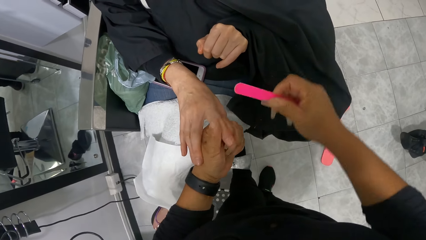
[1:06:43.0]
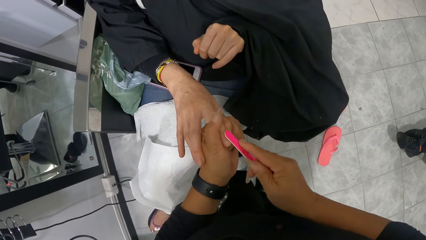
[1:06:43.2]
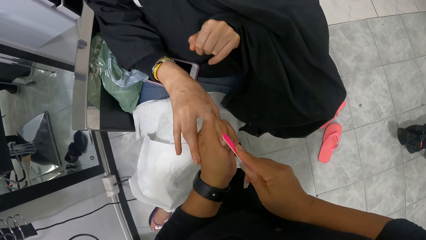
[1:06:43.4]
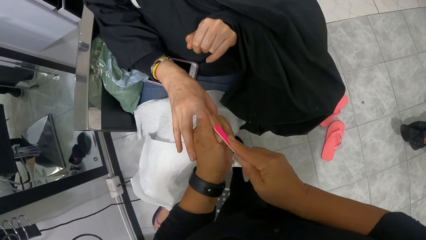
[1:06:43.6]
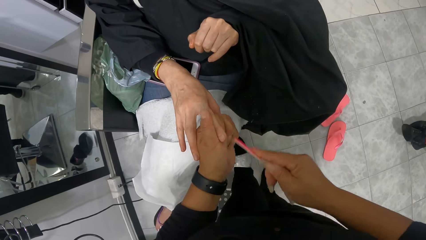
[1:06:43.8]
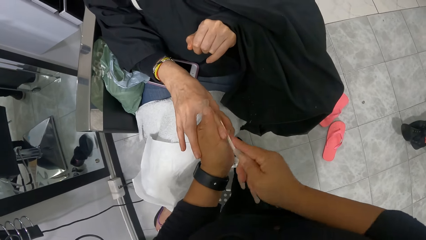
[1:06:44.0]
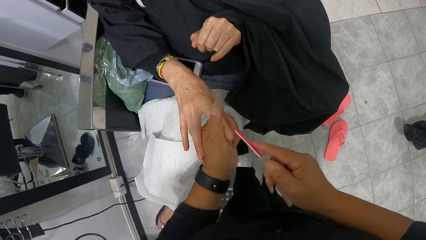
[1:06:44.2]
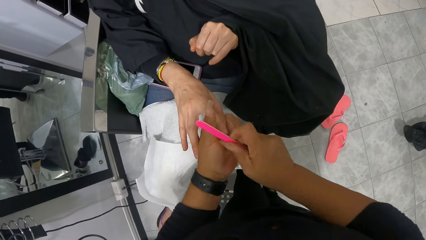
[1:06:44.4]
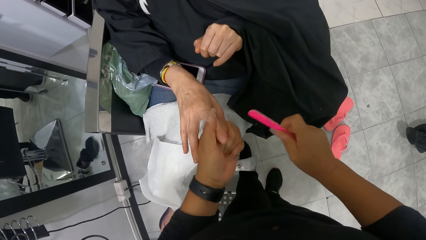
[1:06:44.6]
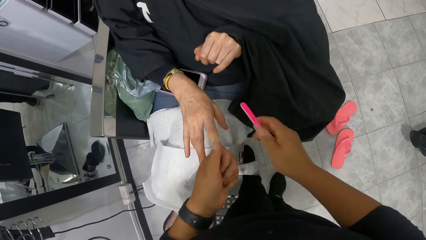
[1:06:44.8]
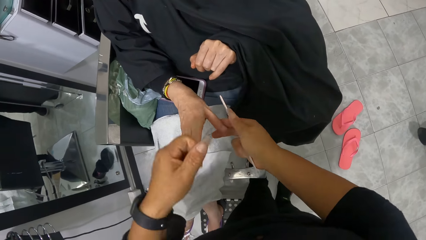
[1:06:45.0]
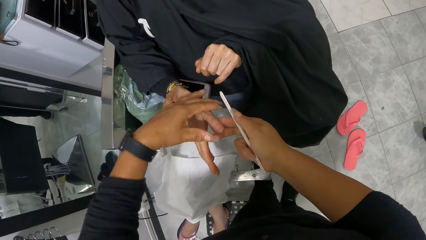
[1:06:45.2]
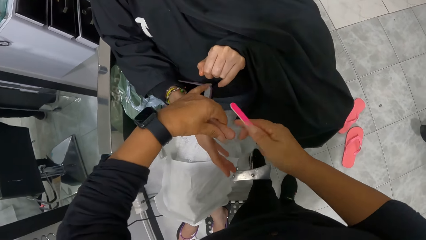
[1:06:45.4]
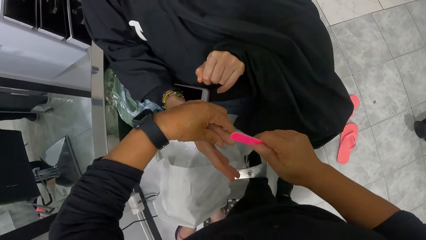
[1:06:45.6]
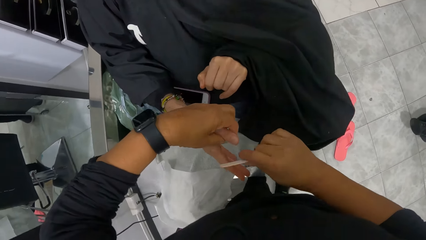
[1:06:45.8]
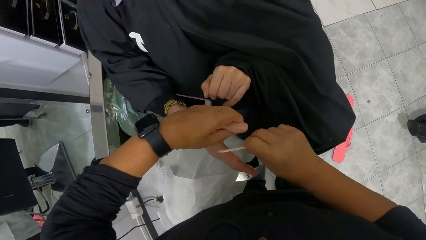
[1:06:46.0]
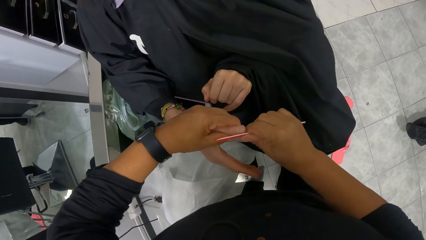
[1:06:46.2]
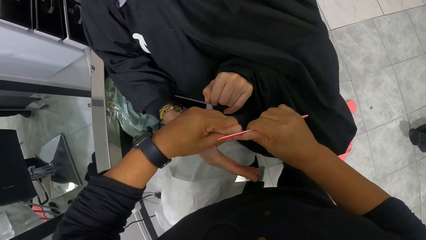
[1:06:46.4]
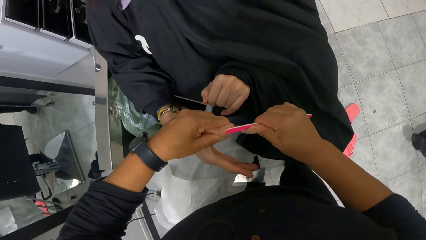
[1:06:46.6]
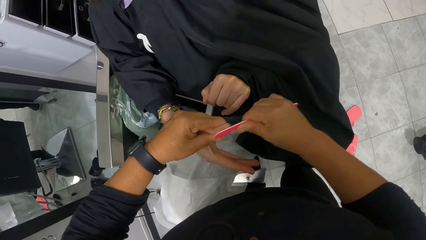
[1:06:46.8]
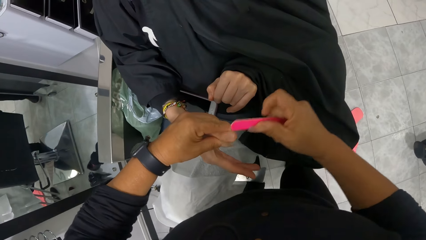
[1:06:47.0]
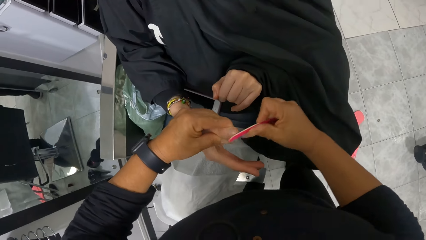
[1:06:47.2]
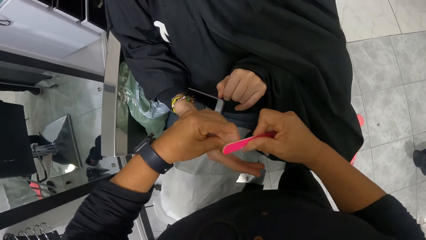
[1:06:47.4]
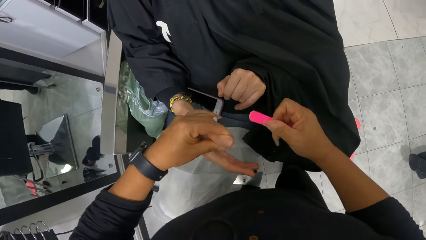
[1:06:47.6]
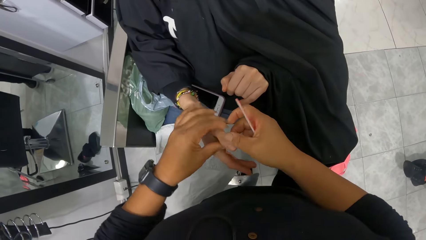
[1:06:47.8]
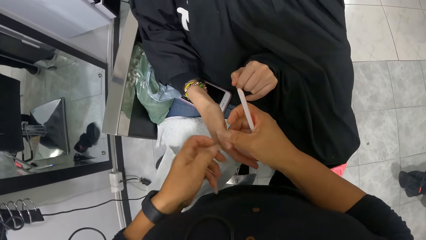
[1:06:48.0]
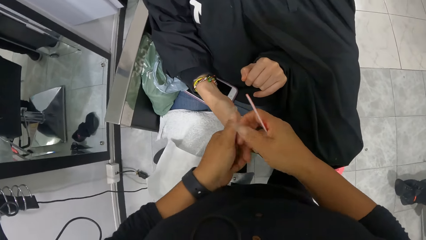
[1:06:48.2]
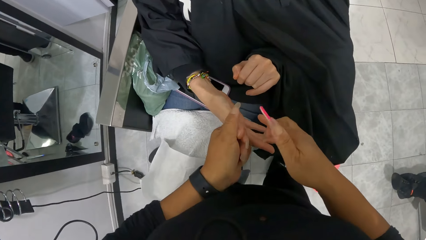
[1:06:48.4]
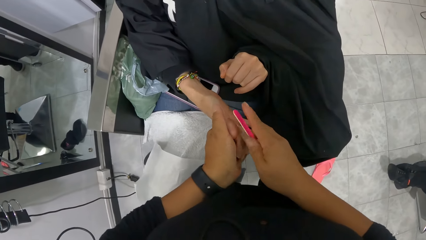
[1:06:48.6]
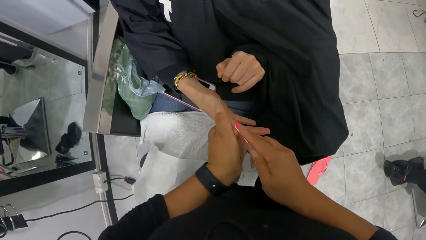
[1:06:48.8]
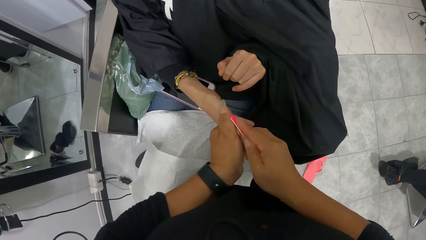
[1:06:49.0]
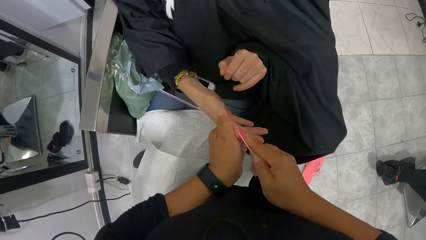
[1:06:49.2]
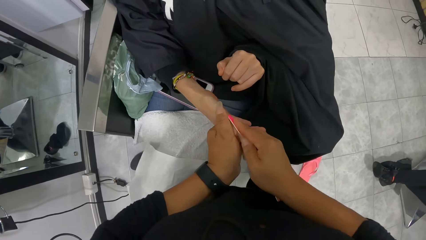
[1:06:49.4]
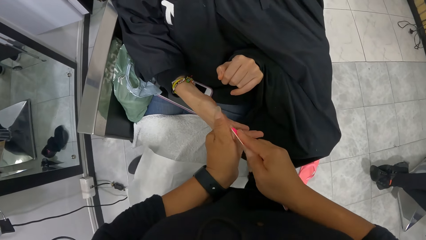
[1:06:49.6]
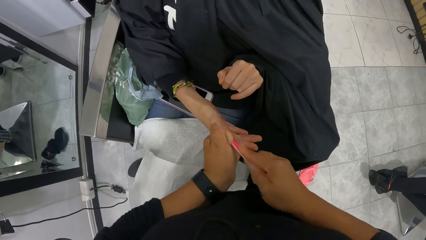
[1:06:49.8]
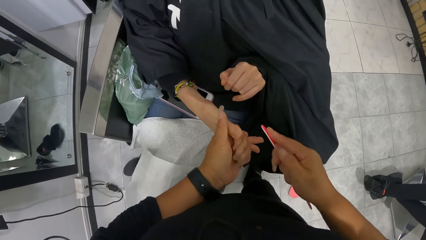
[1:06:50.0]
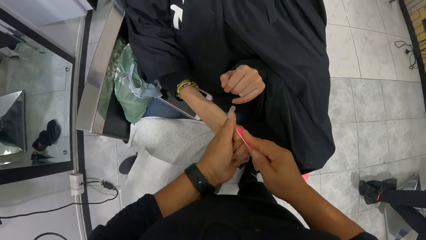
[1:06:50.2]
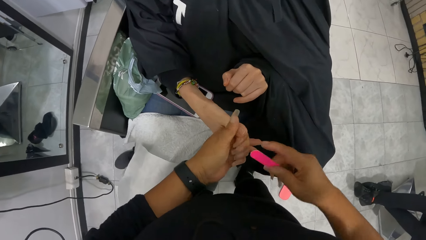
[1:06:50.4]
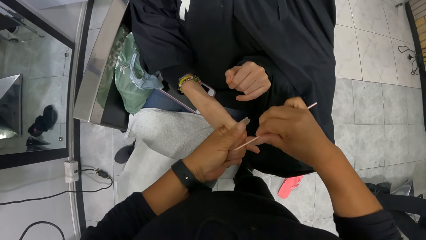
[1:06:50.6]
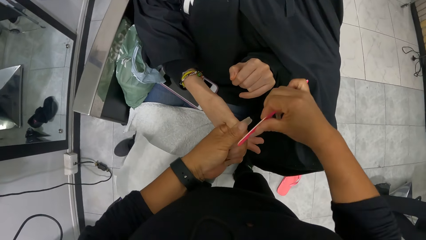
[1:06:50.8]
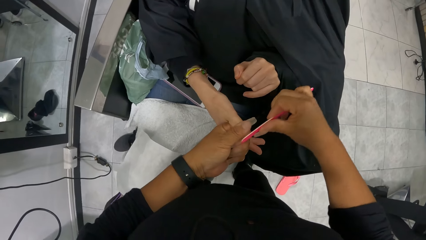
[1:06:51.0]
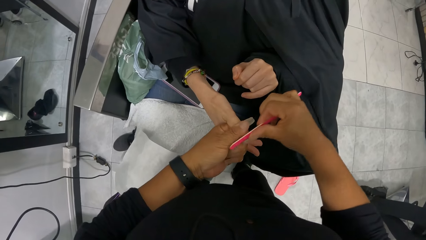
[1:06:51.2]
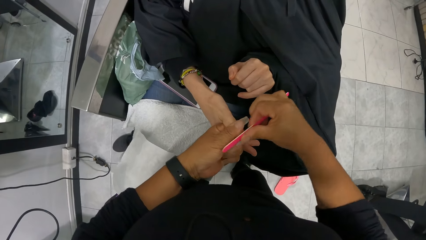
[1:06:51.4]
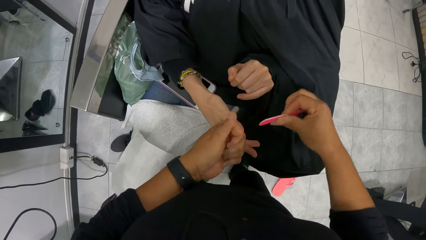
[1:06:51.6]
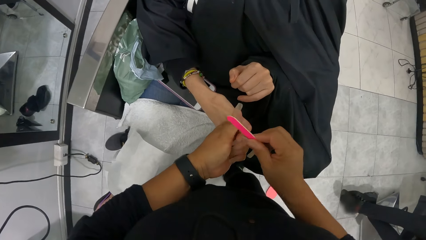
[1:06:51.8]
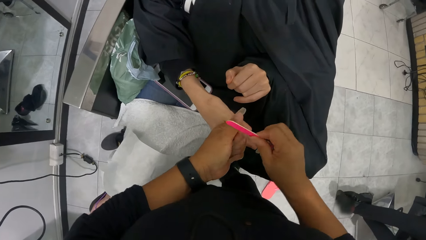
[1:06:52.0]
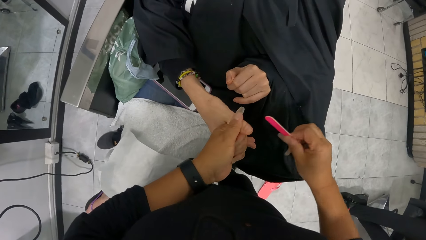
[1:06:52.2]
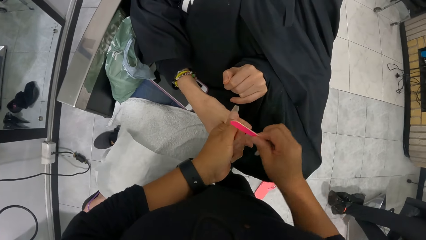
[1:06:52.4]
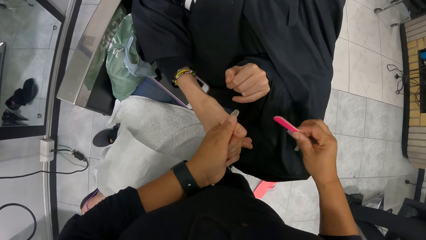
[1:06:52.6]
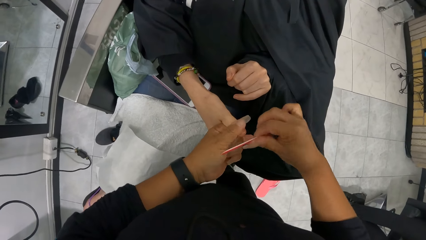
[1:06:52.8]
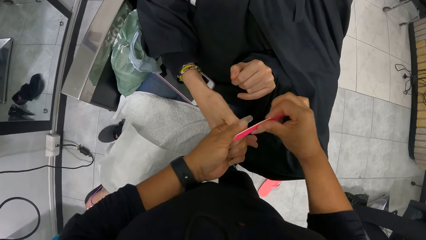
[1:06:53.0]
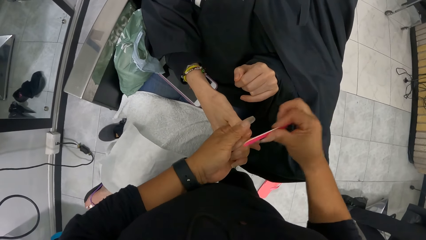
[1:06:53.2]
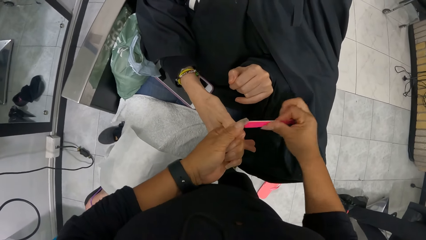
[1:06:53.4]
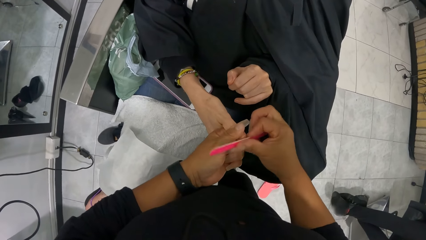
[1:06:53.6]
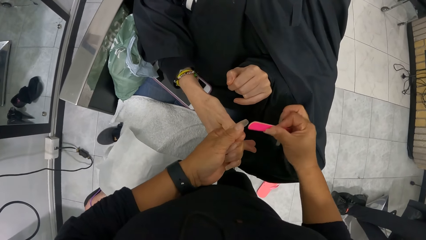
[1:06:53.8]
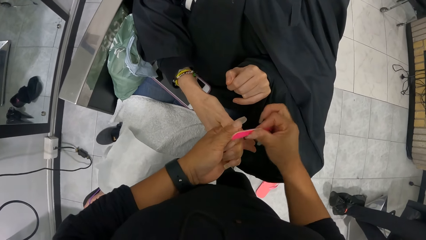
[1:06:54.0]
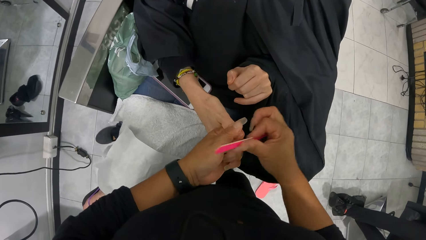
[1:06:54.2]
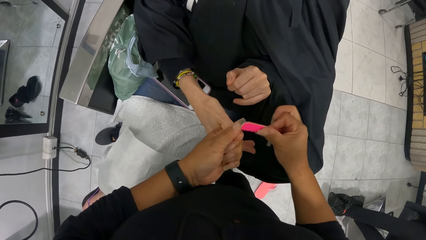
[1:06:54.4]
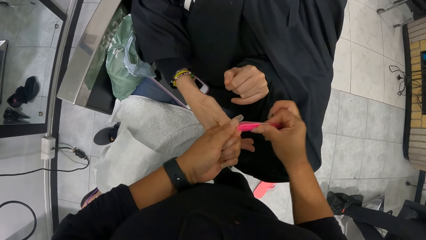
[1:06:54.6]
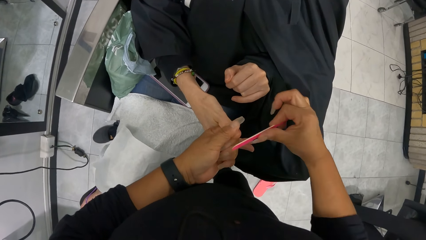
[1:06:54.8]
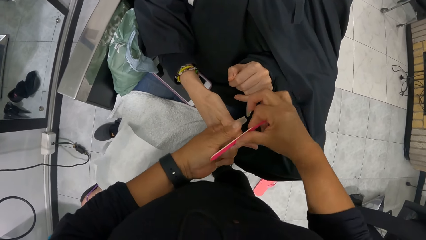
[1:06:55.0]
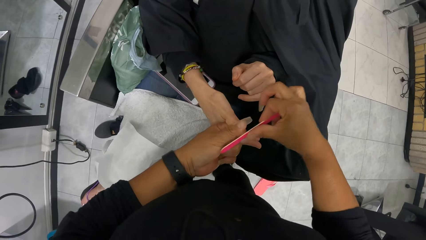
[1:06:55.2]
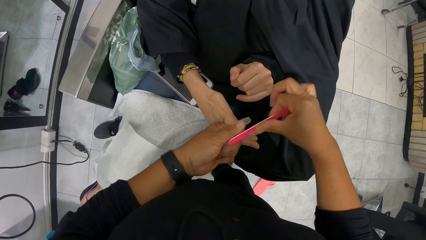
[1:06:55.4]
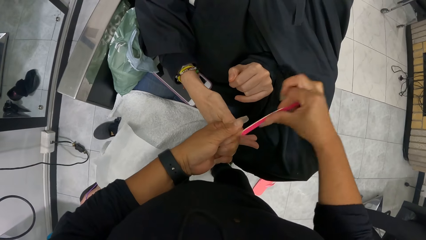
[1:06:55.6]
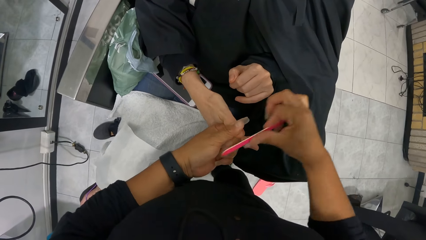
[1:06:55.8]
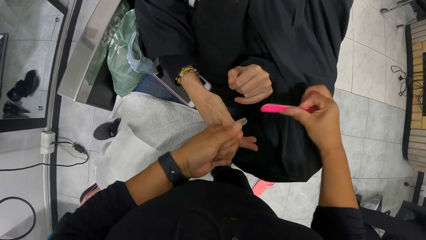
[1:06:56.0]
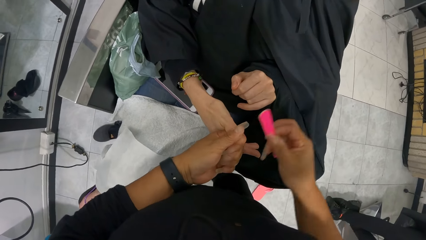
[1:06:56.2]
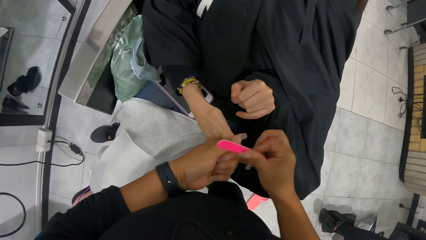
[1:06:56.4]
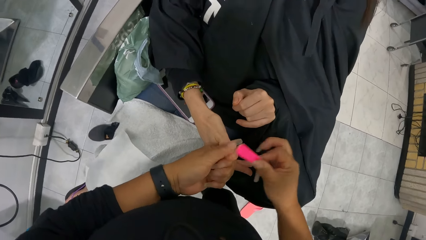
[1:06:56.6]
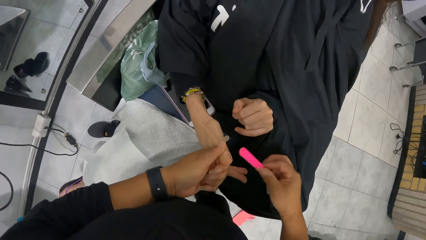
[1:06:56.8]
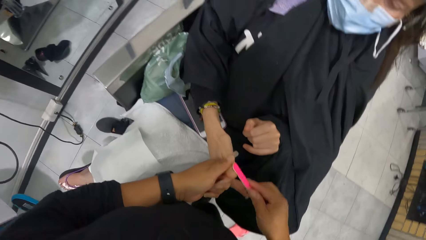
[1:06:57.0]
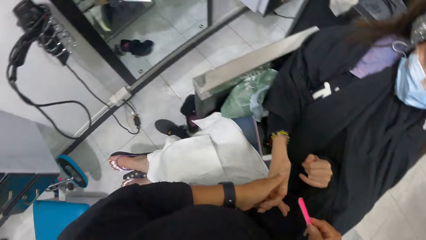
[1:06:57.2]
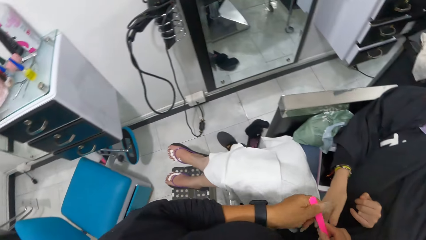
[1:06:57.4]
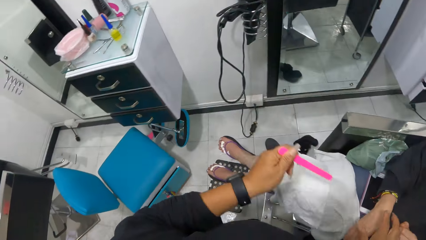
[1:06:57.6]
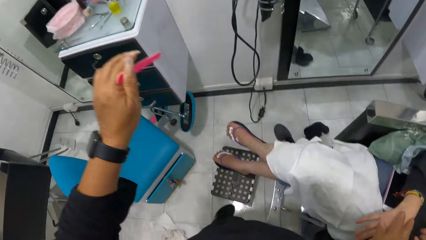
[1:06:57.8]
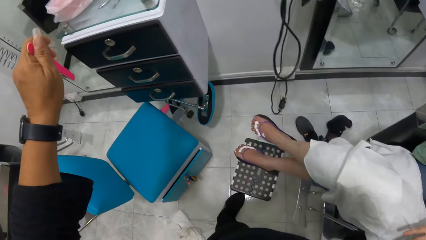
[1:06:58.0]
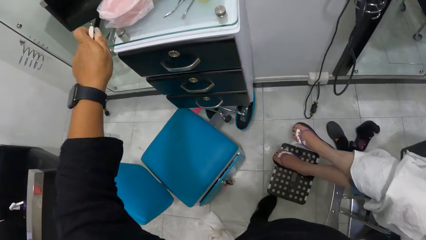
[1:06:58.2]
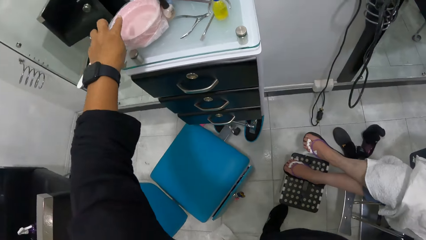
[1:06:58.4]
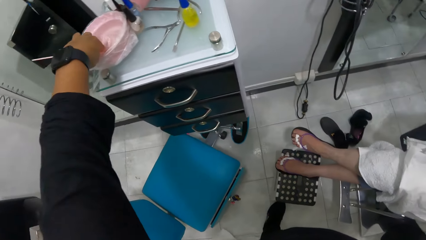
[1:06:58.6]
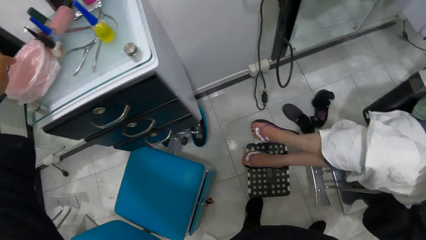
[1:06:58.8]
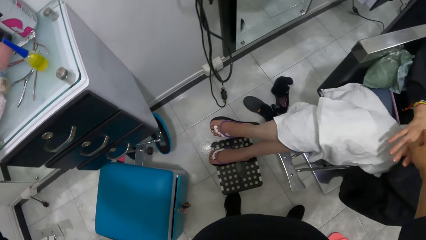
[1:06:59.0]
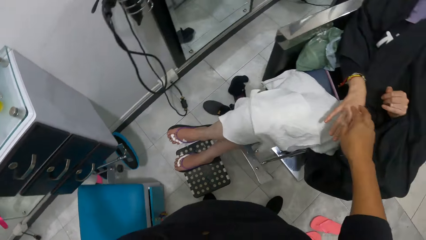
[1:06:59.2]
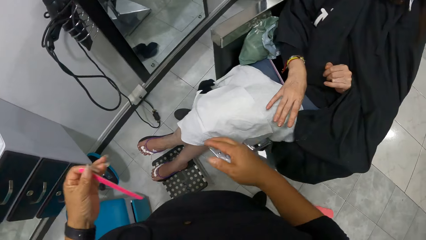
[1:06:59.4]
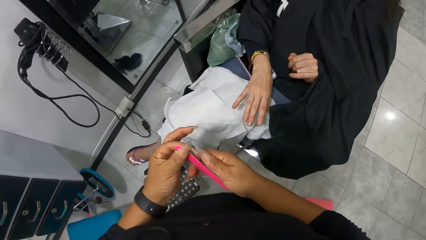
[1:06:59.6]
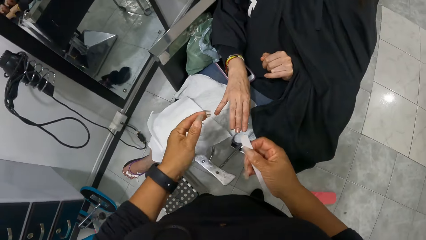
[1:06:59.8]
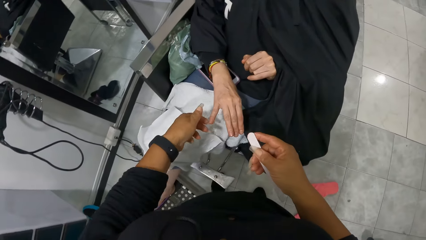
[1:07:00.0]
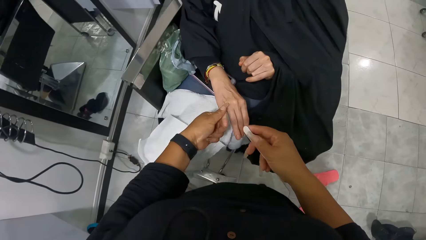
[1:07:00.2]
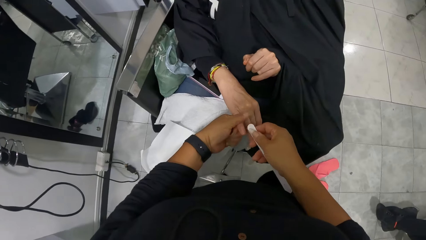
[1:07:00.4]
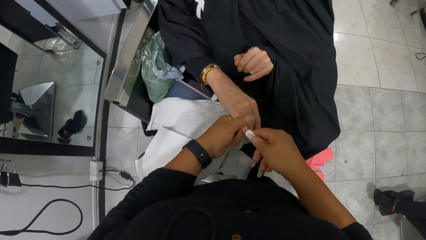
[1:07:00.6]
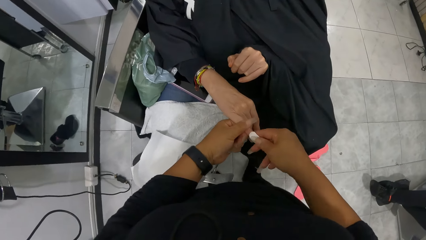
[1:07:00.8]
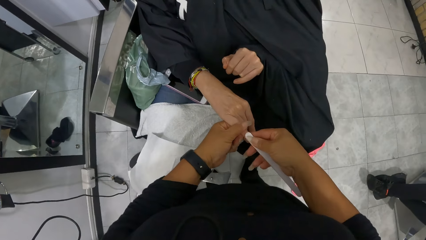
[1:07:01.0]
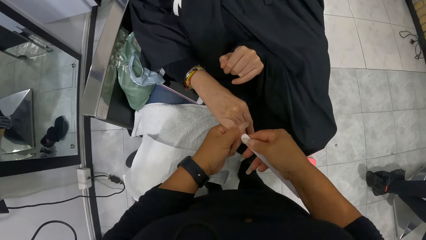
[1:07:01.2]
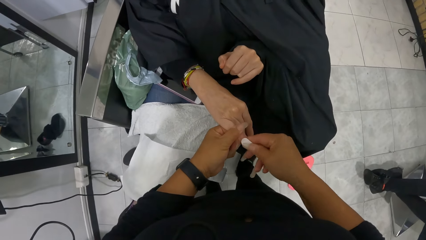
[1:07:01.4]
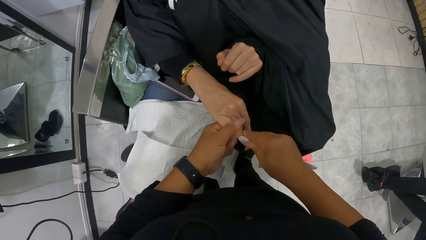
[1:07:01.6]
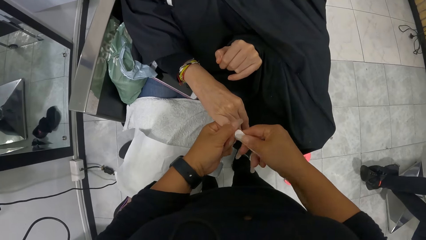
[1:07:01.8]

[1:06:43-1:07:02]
The camera wearer holds the right thumb of the woman with her left hand. She files the right thumb nail of the woman in her left hand with the nail file in her right hand. She passes the nail file in her right hand to her left hand. She takes a nail smoother. She dips the nail file in her left hand in the bowl on the cabinet. She passes the nail file in her left hand to her right hand. She holds the right small finger of the woman with her left hand. She files the right small finger nail of the woman in her left hand with the nail file in her right hand.
